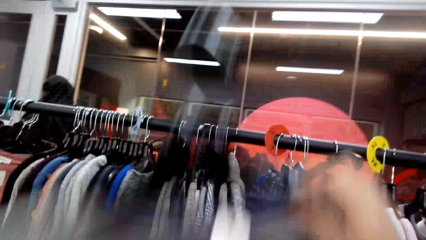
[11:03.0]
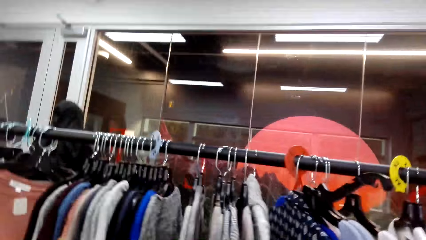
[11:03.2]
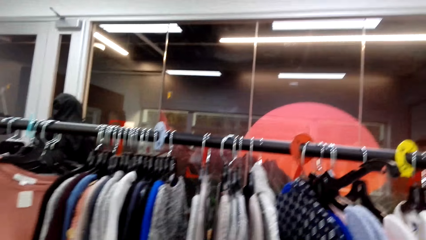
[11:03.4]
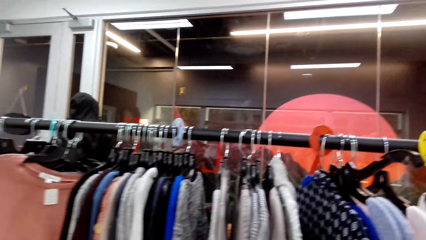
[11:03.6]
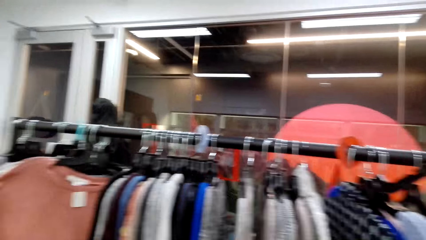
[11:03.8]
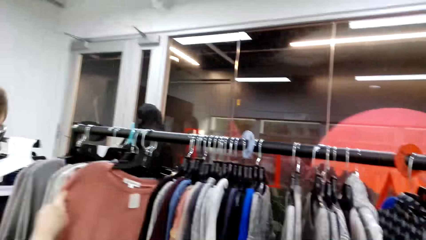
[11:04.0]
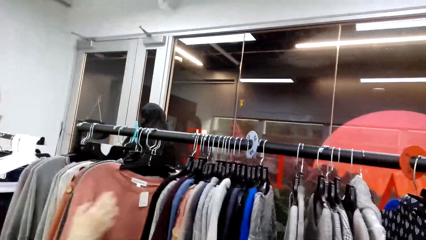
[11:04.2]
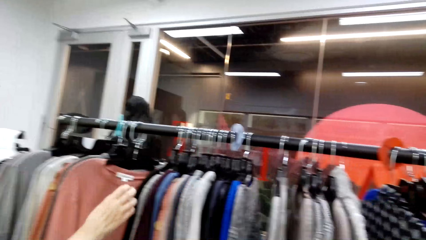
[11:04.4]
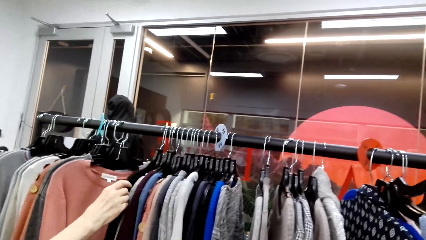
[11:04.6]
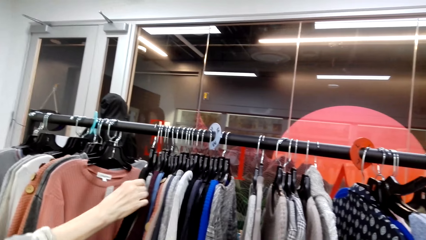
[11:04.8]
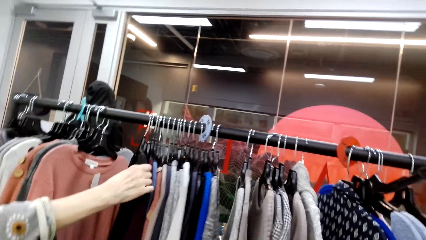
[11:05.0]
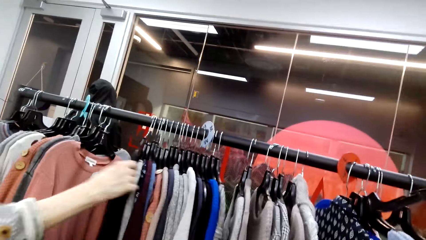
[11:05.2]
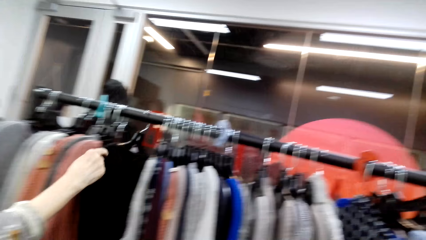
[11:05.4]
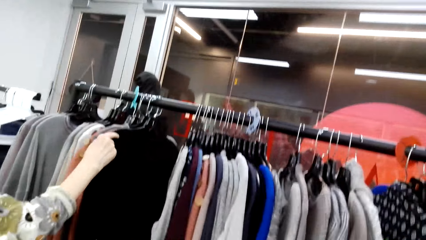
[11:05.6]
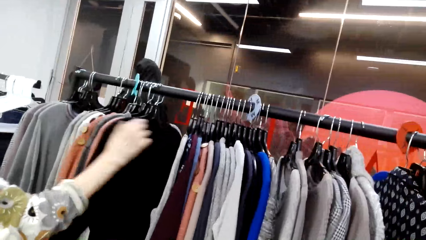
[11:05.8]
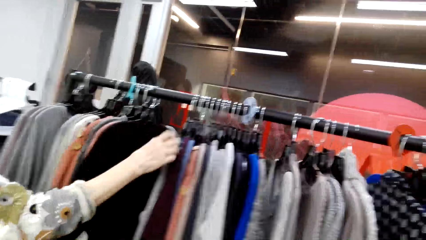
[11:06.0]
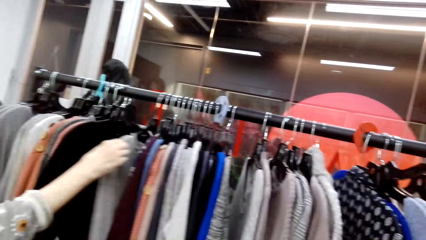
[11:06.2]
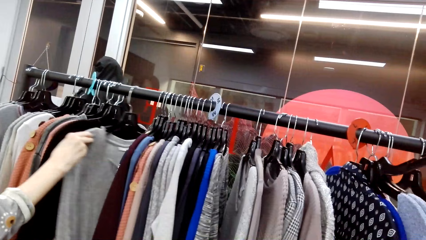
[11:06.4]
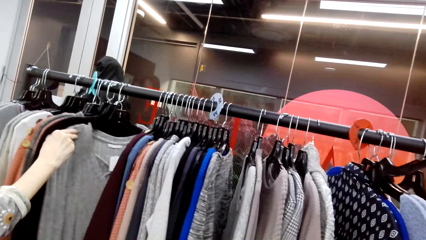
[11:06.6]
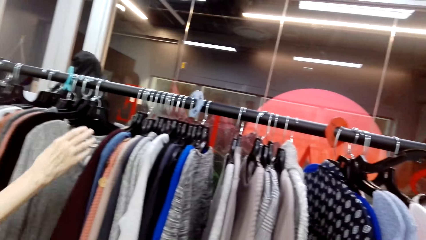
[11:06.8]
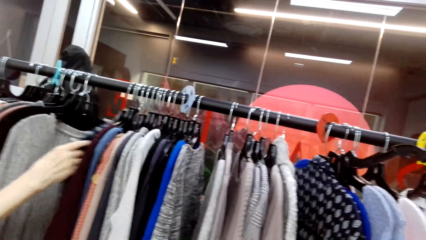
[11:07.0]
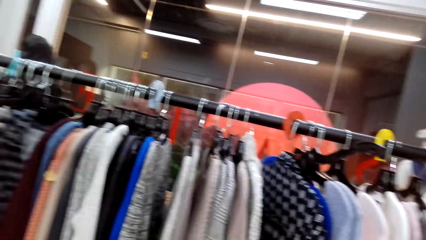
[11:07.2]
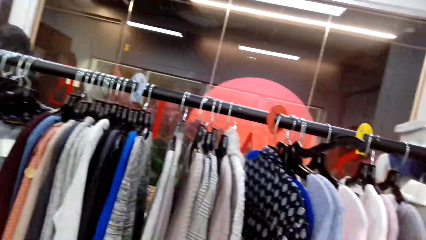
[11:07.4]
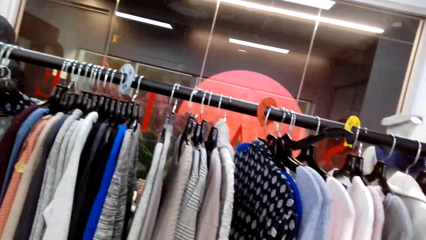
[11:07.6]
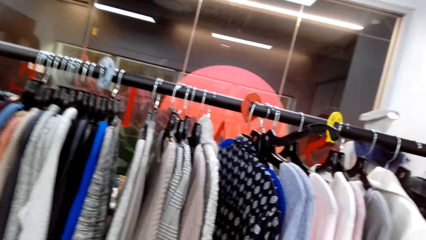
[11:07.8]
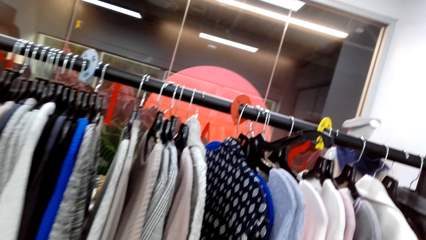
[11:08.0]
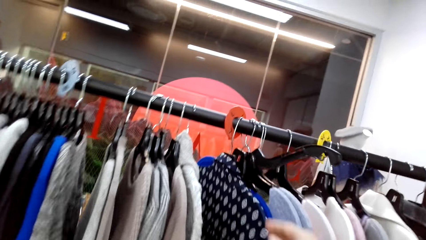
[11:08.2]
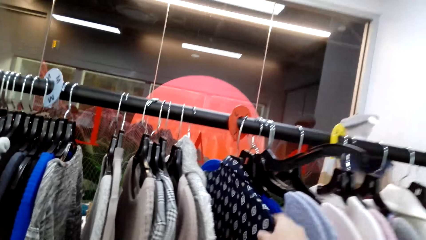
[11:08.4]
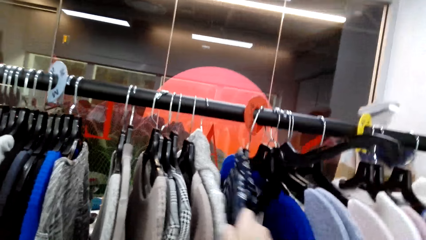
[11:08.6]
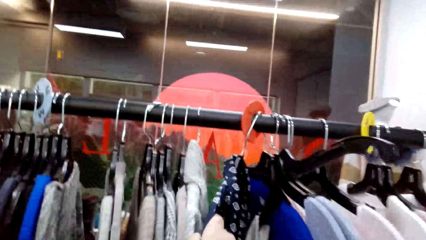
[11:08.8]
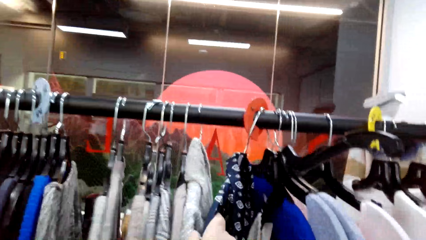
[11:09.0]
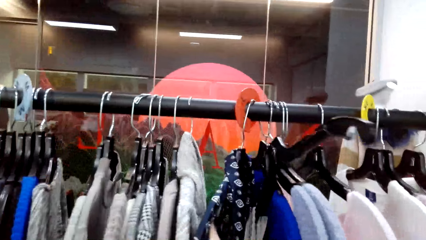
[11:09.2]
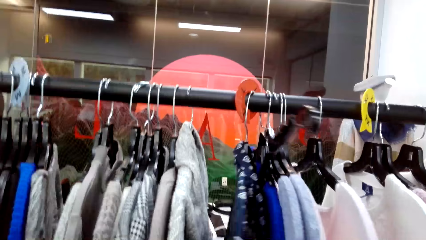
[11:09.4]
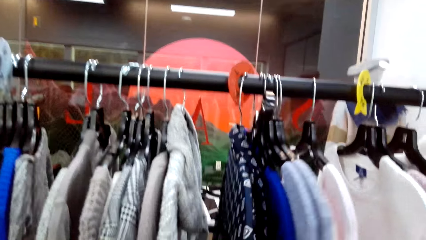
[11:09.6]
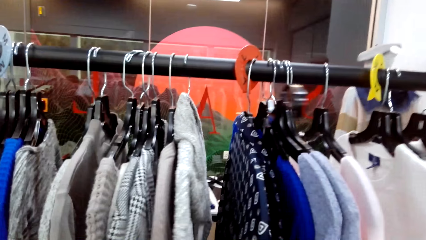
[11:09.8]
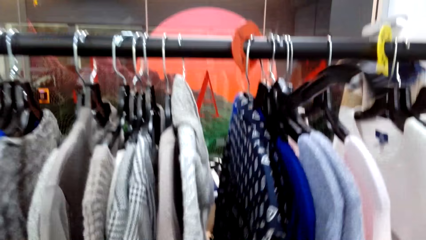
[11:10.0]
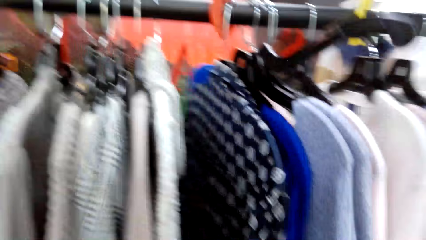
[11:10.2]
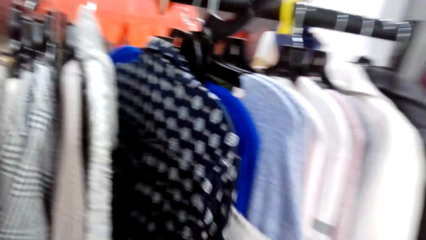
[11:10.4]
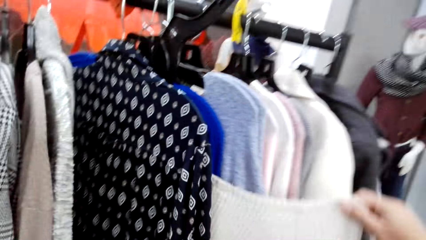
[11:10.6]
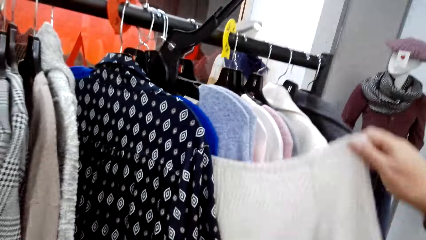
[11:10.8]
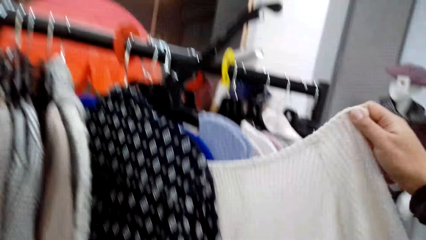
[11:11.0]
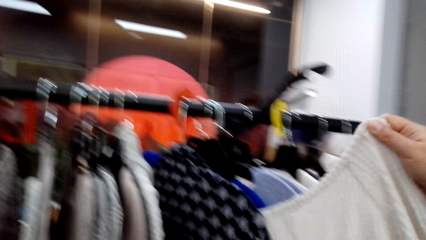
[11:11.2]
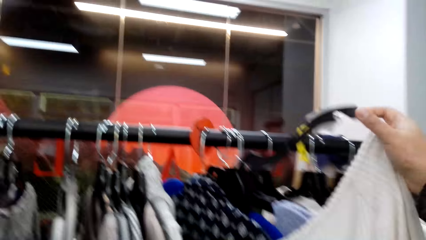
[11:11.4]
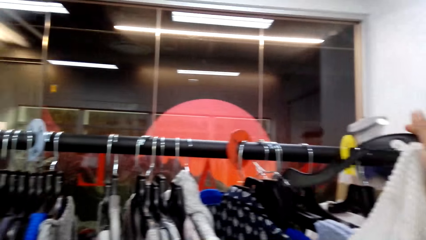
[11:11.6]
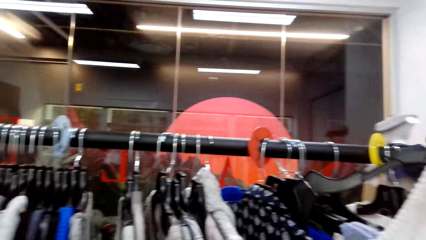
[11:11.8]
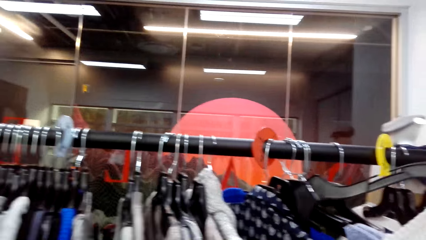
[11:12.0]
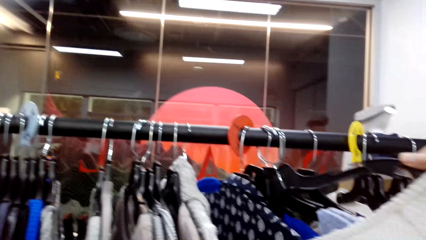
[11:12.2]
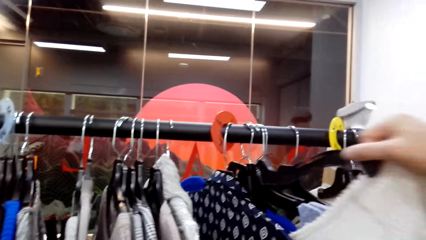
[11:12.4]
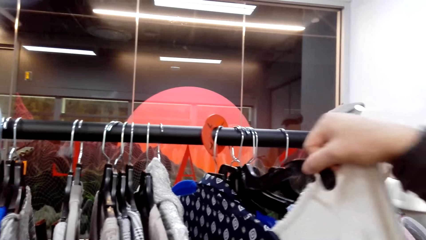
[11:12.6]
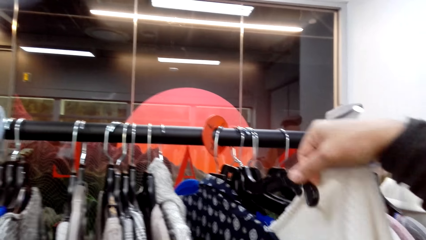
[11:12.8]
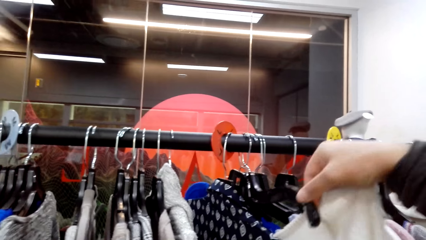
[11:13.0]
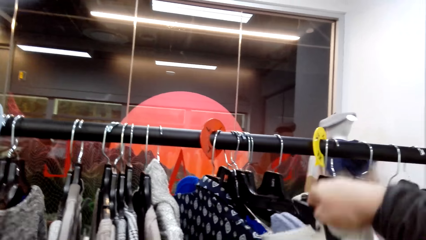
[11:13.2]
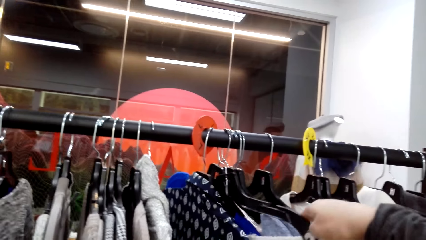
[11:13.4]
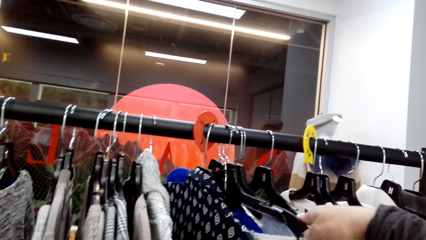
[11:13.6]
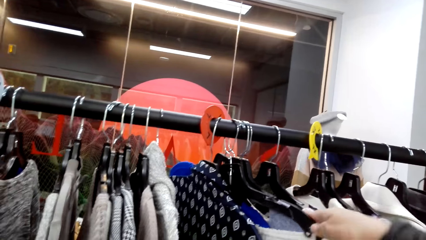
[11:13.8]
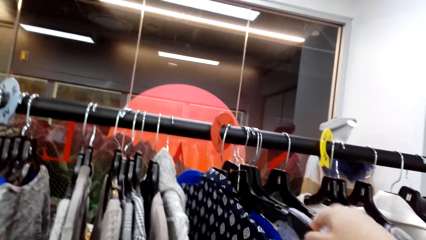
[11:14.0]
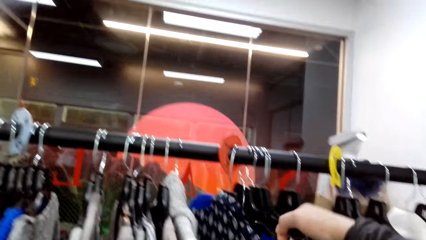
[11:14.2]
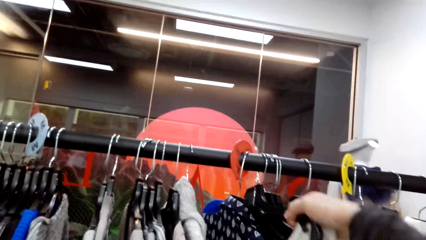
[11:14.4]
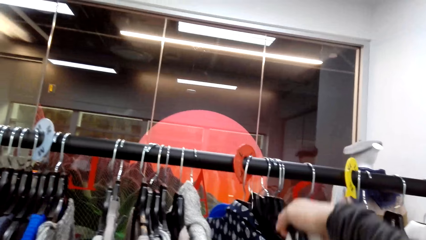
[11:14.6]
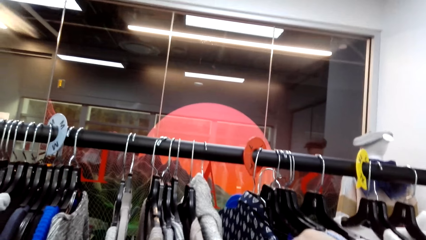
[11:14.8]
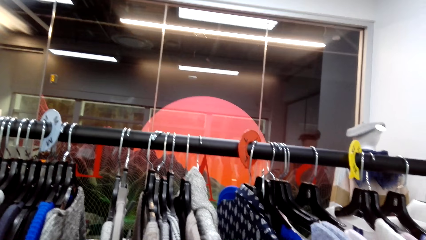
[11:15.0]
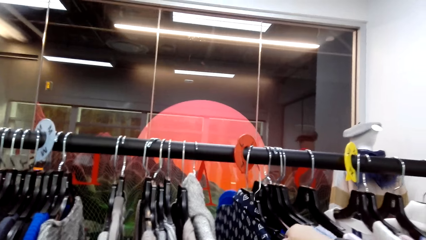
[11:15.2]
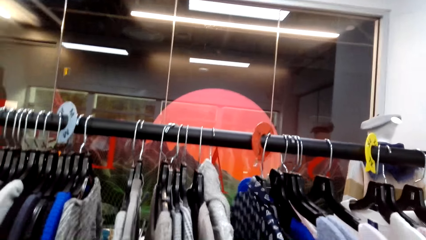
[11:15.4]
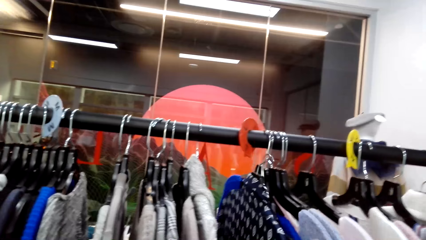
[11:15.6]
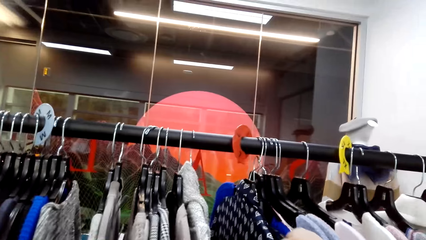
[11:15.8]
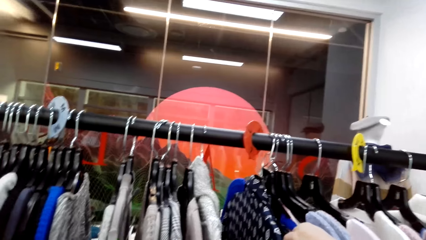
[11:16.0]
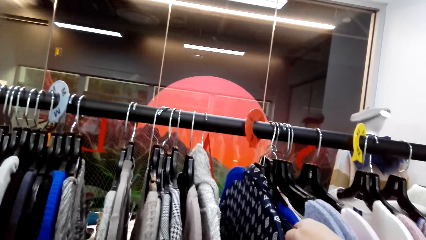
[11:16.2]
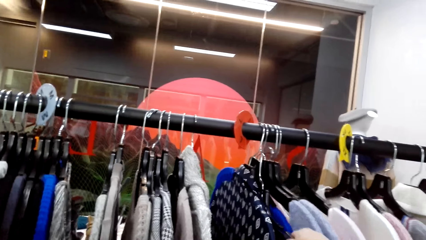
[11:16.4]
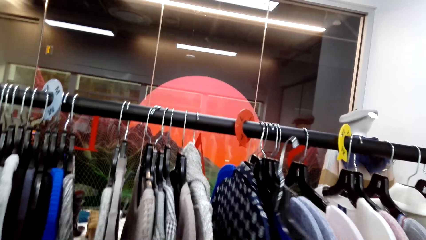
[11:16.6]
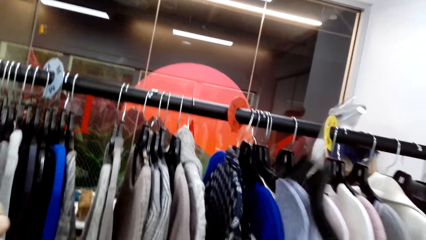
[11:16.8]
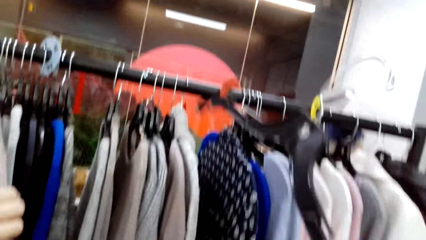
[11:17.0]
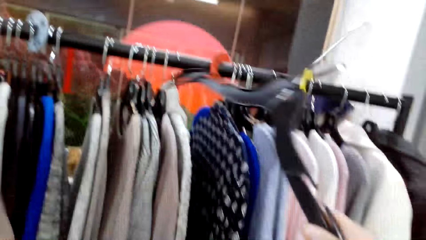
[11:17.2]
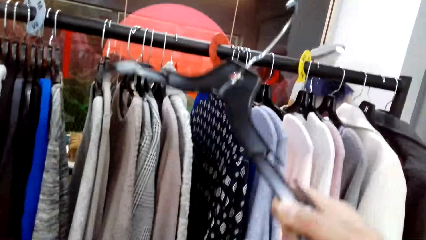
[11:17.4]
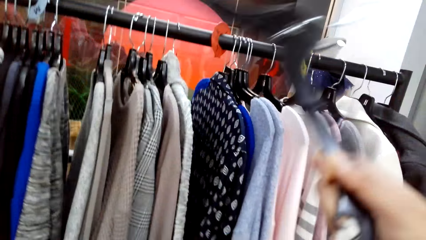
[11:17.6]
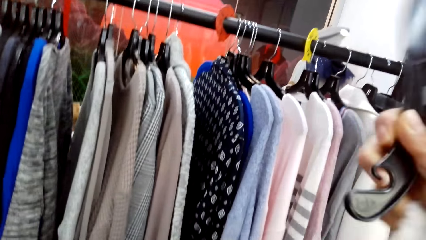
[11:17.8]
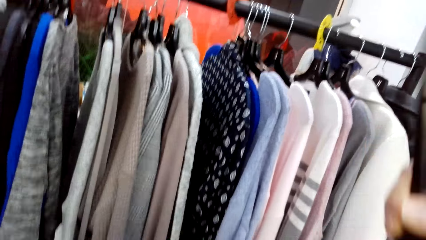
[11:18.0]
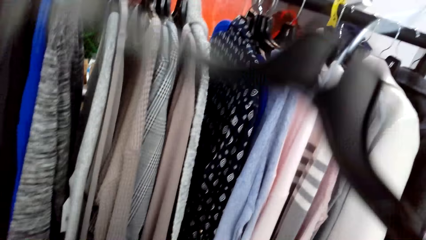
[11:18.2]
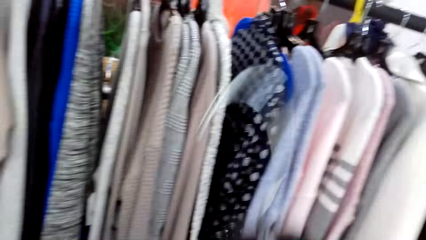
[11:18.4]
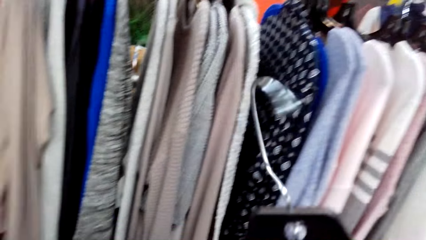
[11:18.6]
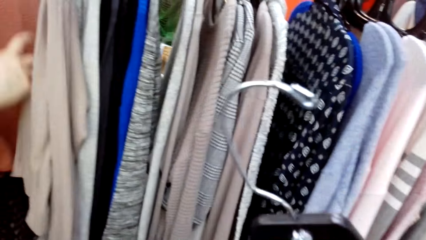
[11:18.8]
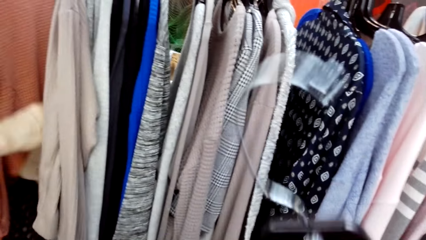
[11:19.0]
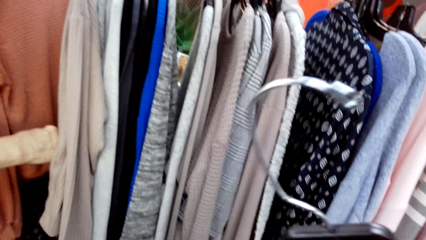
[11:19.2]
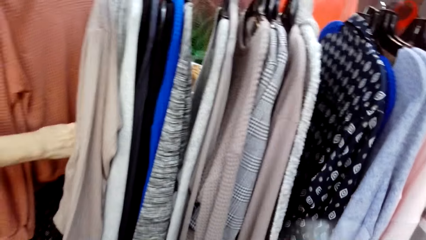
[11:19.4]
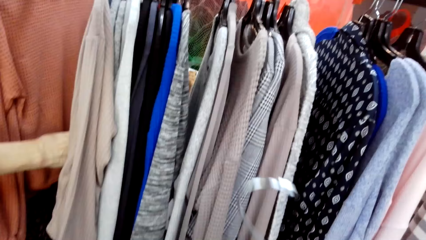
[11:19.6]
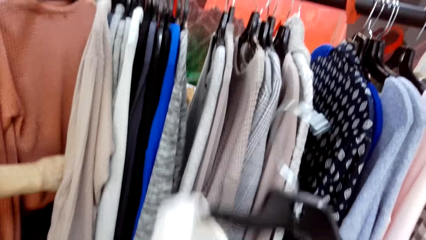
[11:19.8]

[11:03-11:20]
The camera wearer lowers the apparel. A lady moves the apparel repeatedly. The camera wearer holds the apparel. They hold the apparel again. They lift the apparel. They pick a hanger. The lady touches the apparel.
